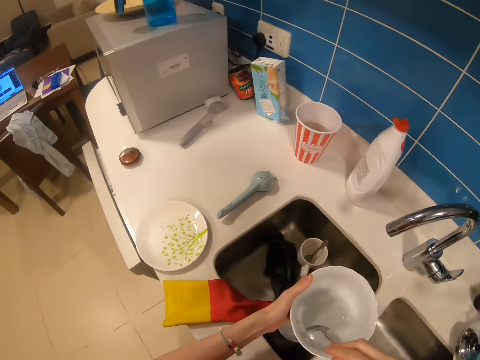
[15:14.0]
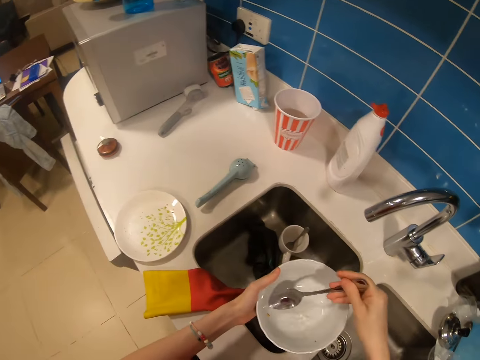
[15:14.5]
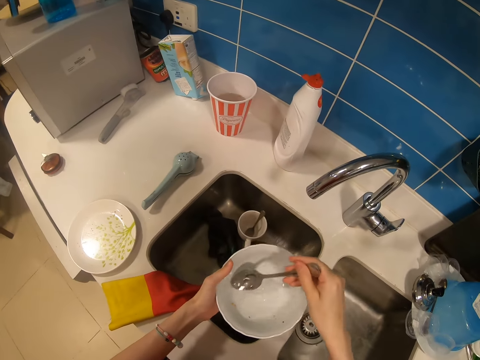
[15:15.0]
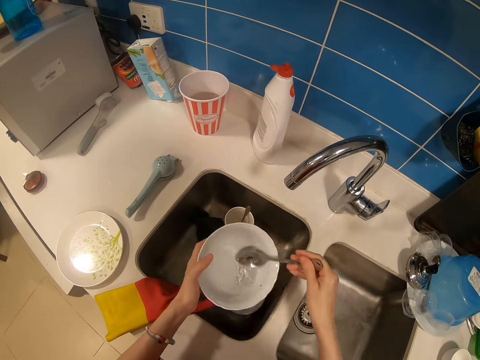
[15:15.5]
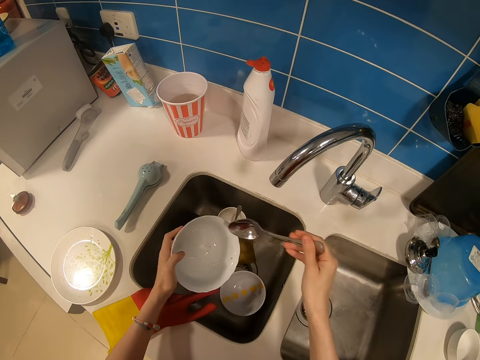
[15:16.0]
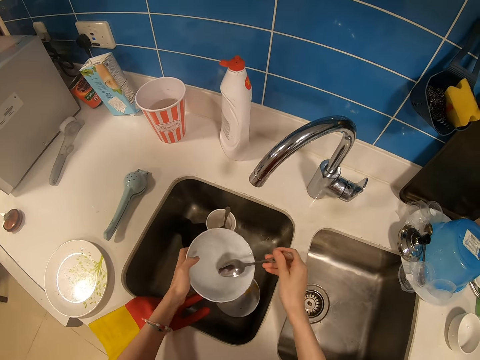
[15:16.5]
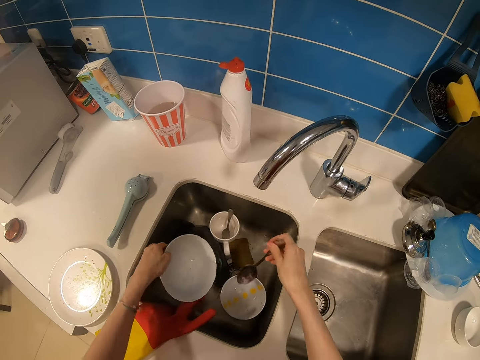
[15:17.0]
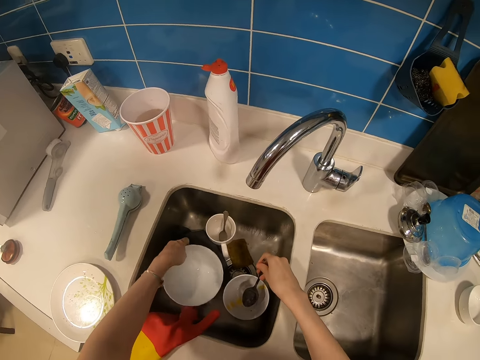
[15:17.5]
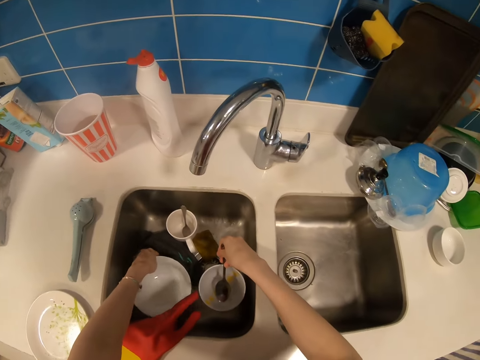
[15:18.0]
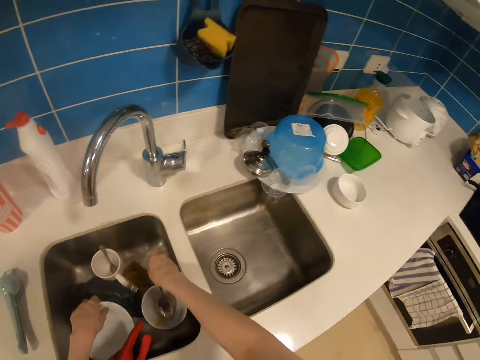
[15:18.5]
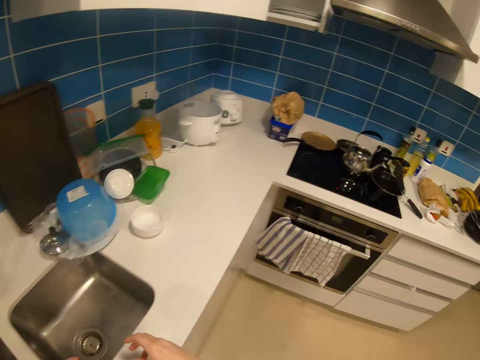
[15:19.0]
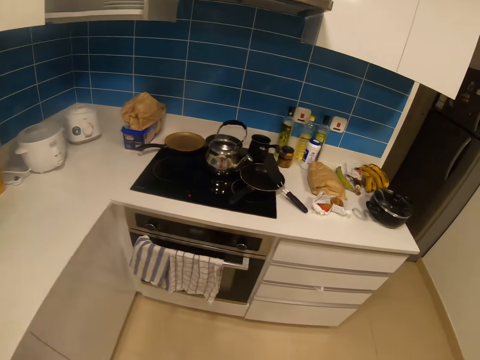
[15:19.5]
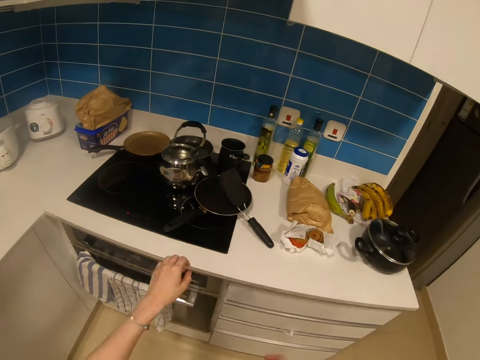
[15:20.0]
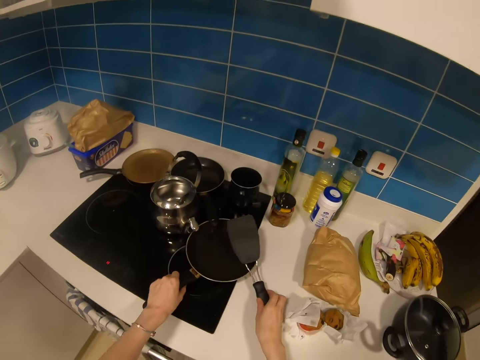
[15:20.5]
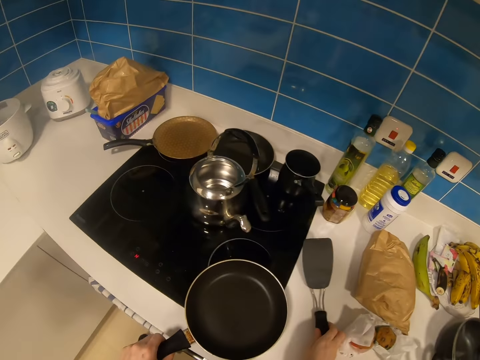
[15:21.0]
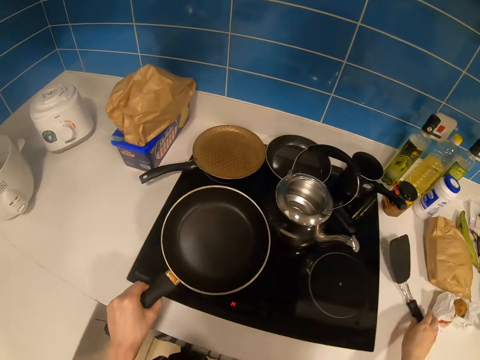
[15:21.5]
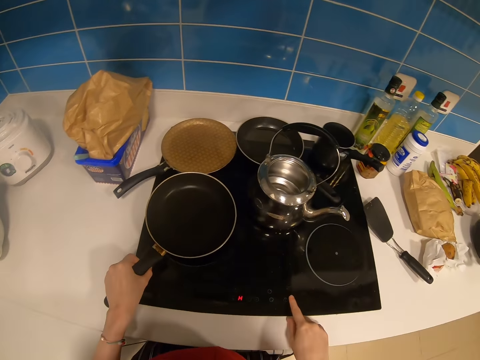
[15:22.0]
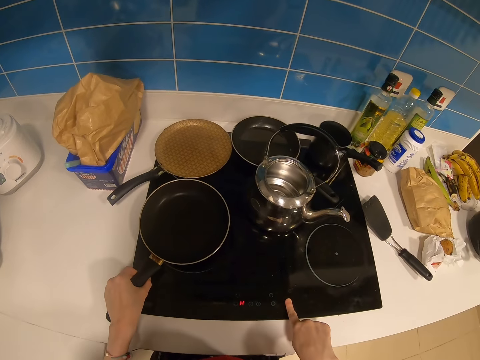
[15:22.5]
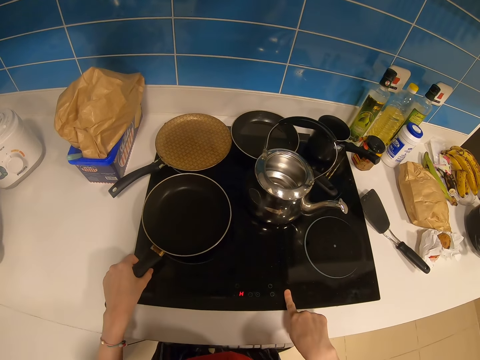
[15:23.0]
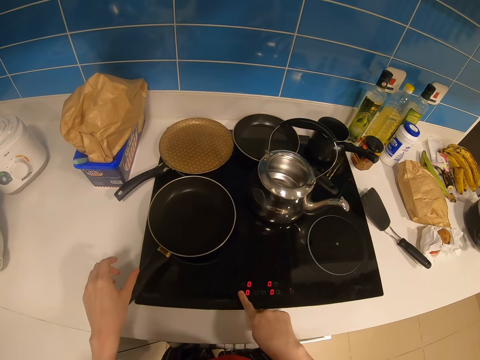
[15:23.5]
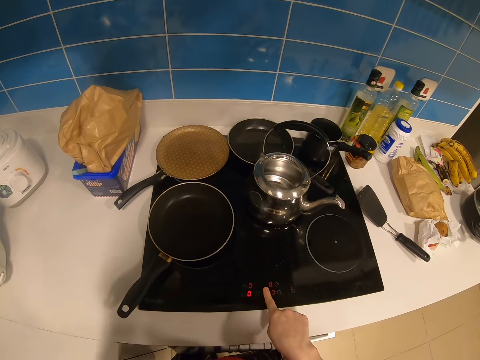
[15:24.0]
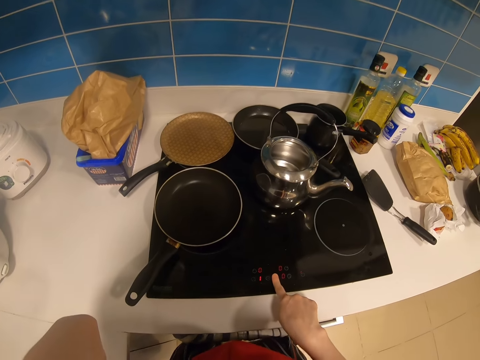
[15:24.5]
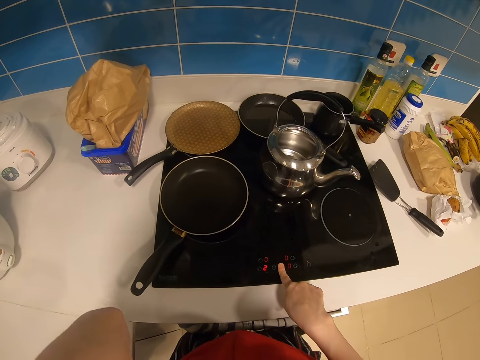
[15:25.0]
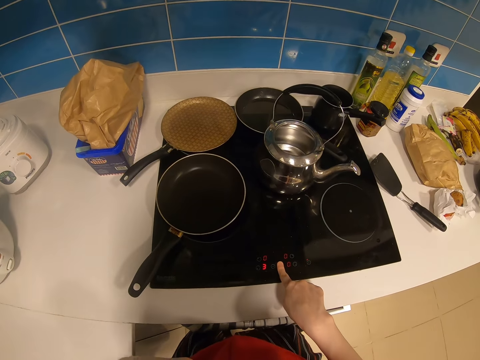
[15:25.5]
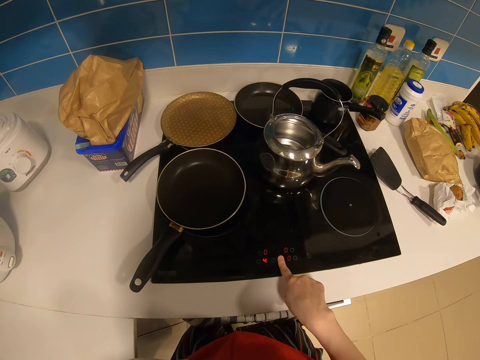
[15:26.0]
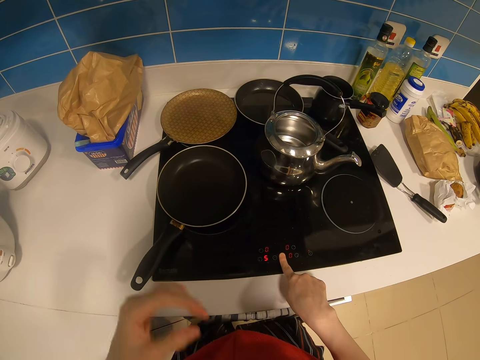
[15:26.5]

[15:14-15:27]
The camera wearer rinses a plate or bowl. They pour water, put the bowl in the sink, and put the spoon in the sink. They look around and walk around the room. They pick up a spatula, pick up a pan, and put the pan on the cooker. They turn on the gas.

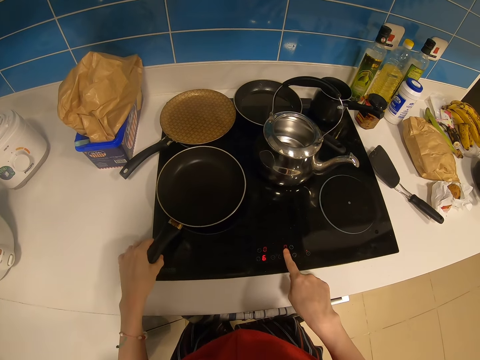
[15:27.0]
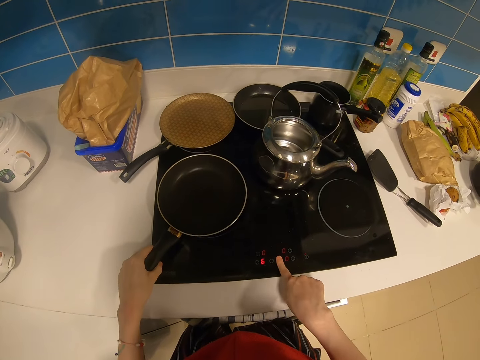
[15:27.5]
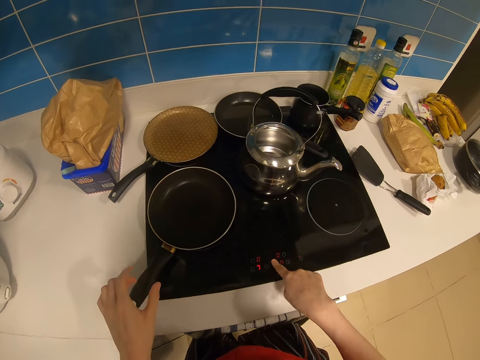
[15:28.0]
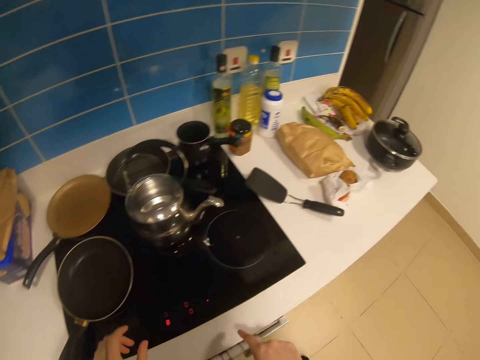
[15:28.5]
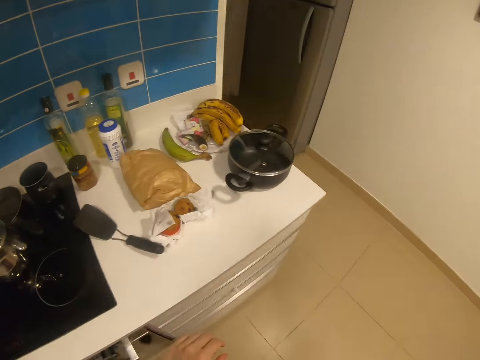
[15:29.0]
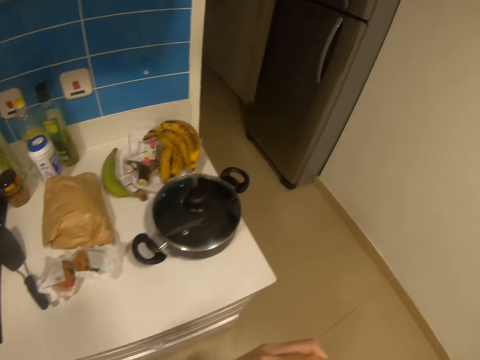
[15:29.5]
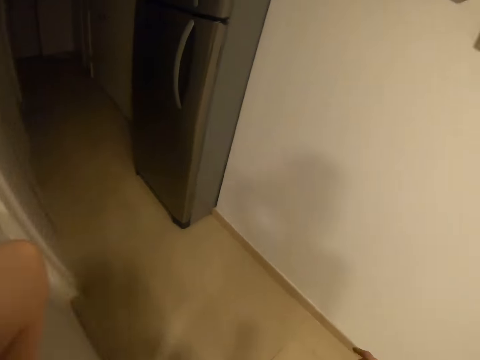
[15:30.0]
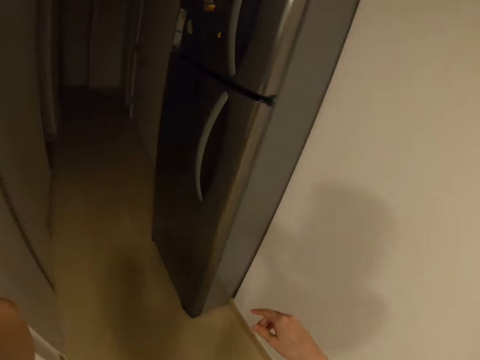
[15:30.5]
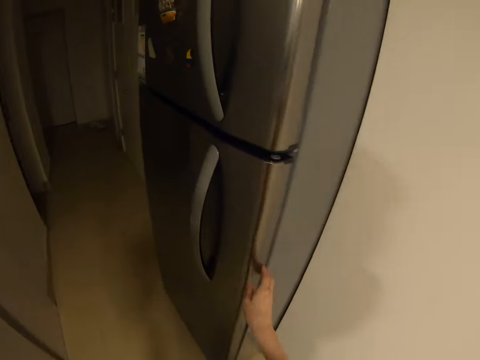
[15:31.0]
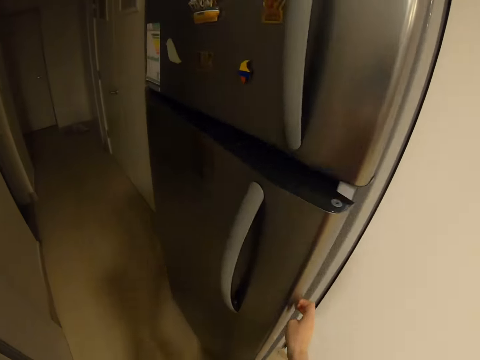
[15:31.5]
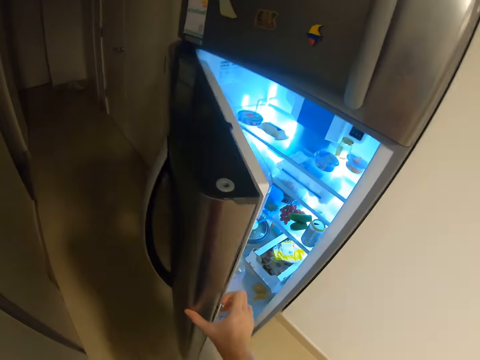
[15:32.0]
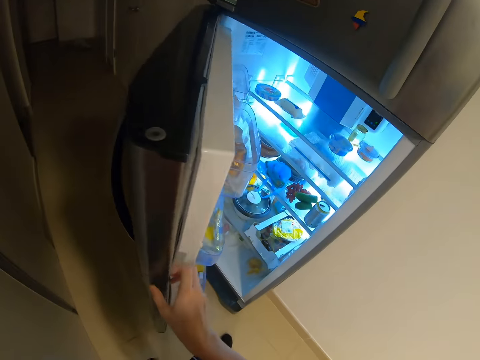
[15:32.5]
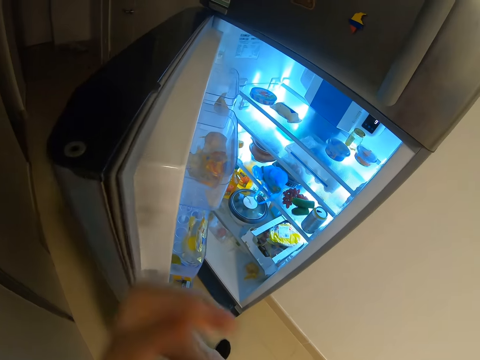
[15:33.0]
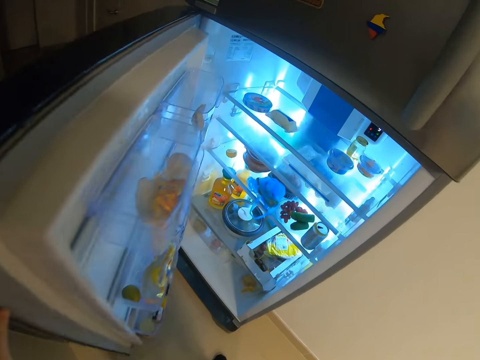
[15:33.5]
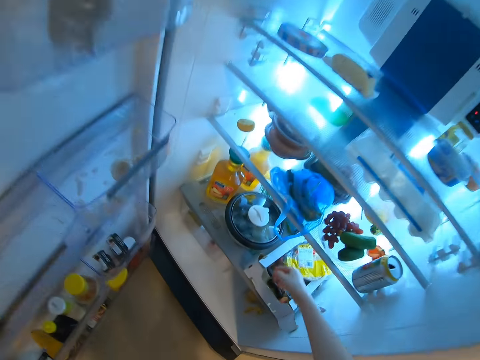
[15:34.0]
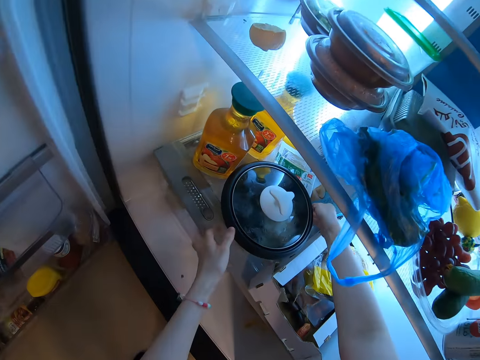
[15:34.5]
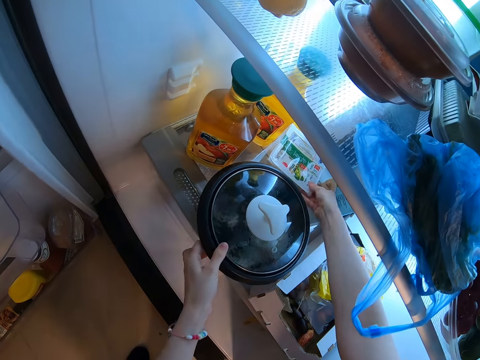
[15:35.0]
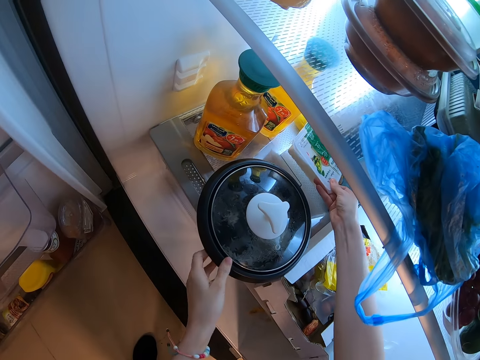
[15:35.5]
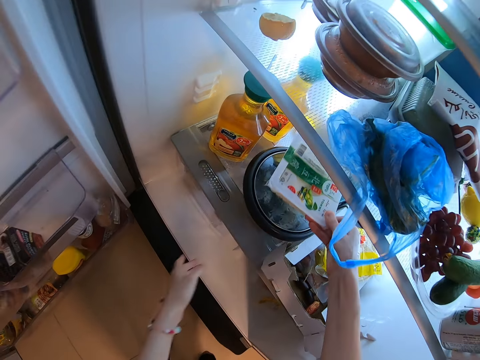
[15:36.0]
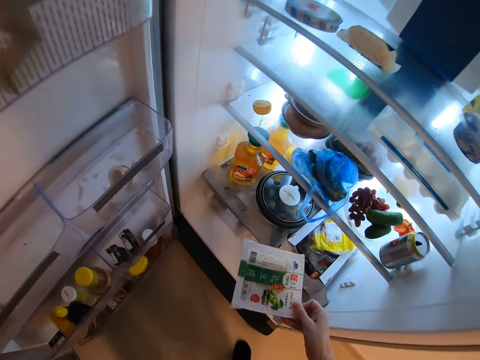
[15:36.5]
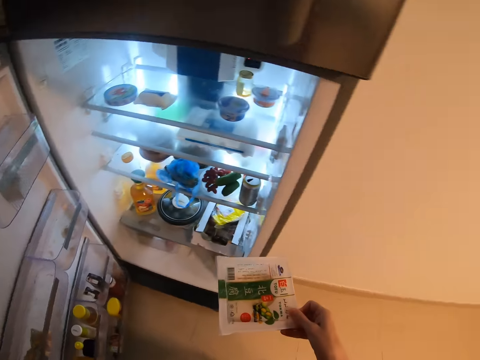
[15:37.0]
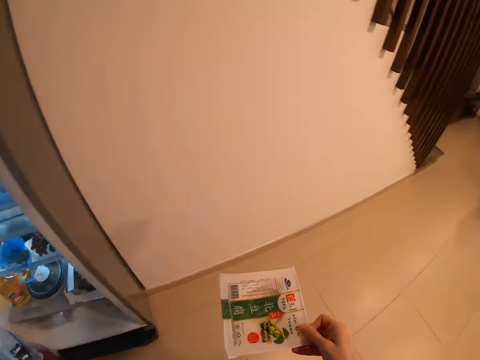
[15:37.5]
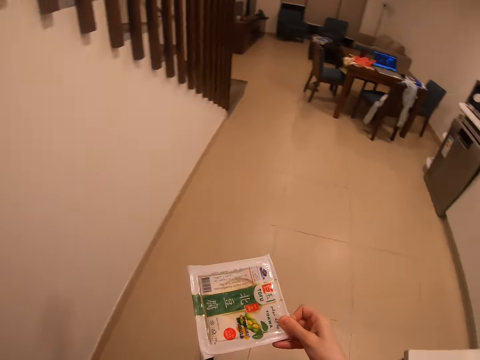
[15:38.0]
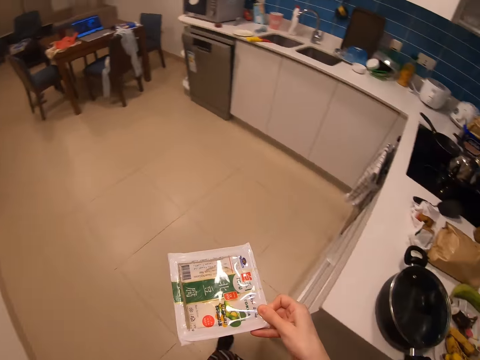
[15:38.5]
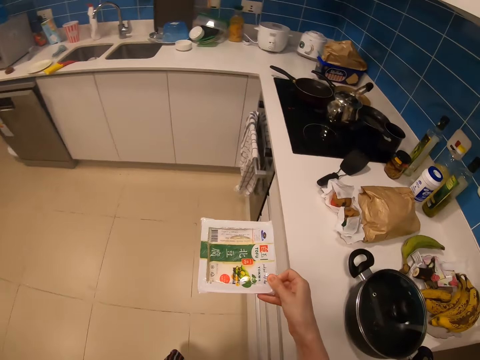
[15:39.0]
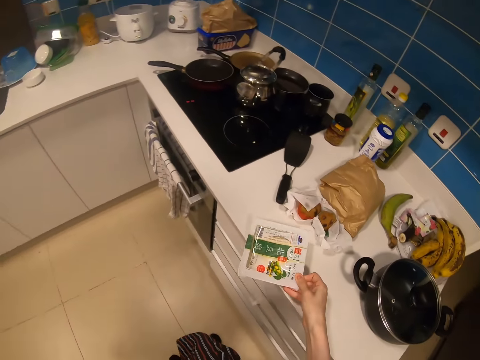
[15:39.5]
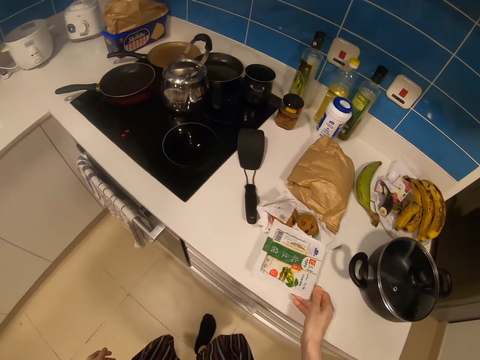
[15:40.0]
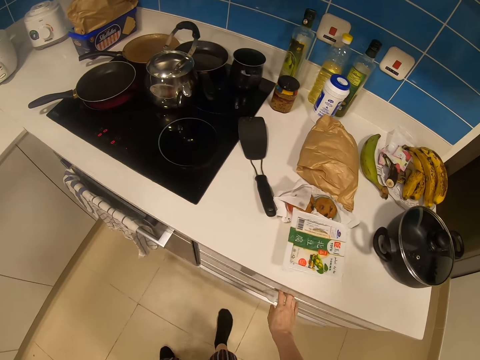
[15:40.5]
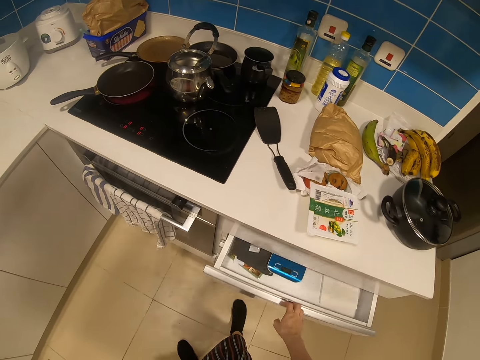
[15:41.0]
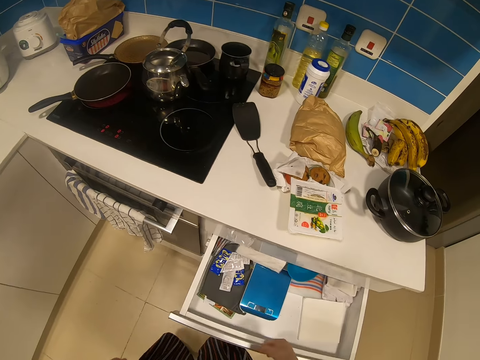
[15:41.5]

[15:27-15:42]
The camera wearer walks around the room. They open the fridge. They pull a bowl, pick up a container, and push the bowl. They walk around the room. They put the container on the kitchen counter. They pull a kitchen drawer.
